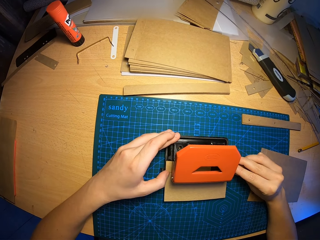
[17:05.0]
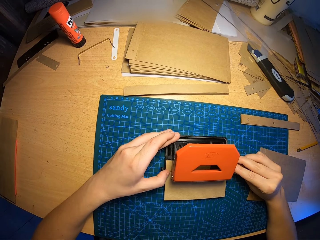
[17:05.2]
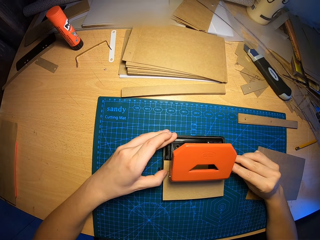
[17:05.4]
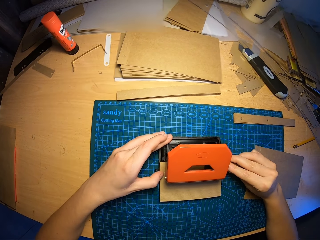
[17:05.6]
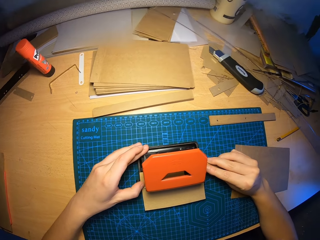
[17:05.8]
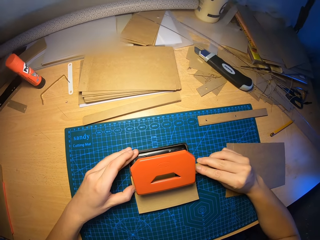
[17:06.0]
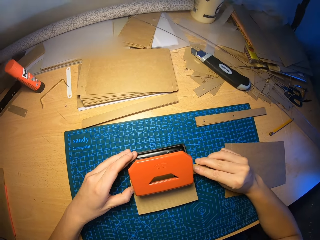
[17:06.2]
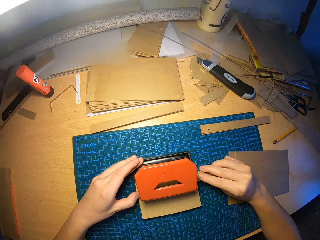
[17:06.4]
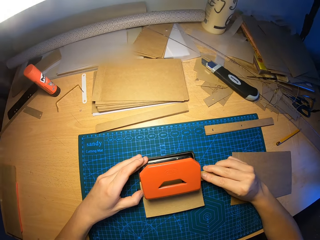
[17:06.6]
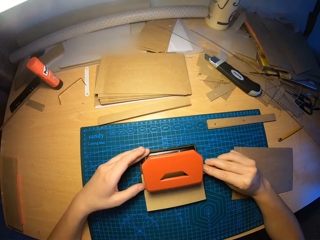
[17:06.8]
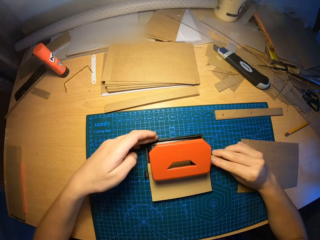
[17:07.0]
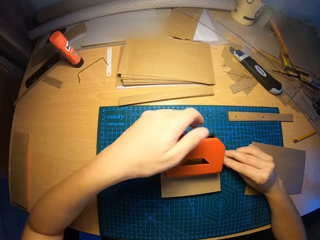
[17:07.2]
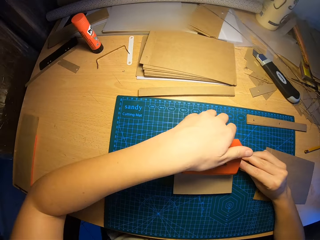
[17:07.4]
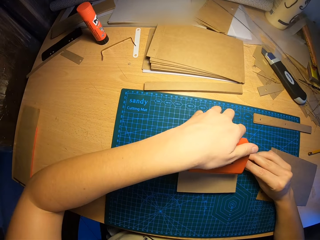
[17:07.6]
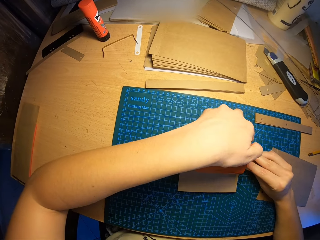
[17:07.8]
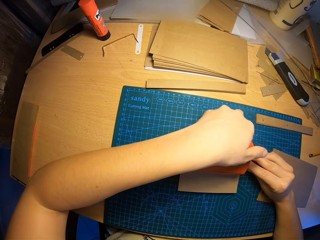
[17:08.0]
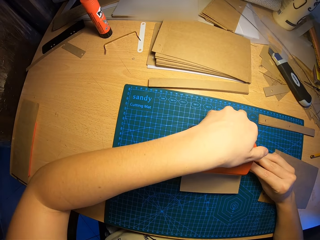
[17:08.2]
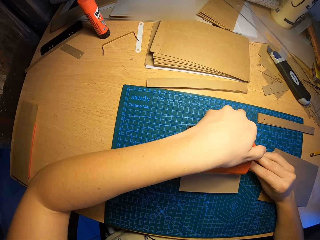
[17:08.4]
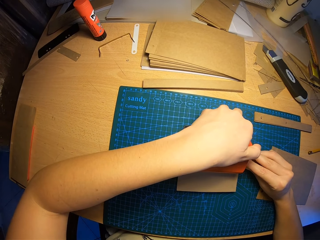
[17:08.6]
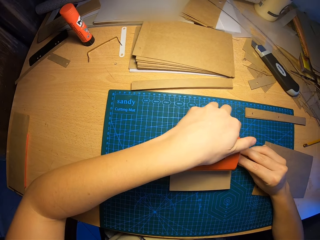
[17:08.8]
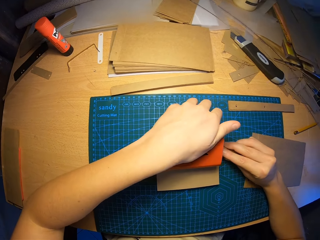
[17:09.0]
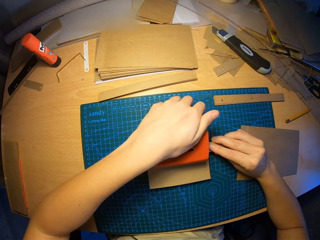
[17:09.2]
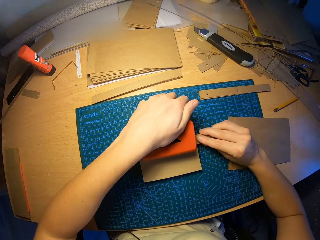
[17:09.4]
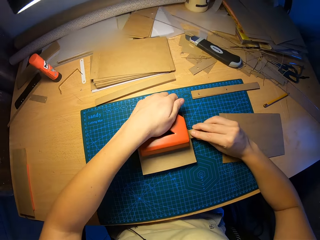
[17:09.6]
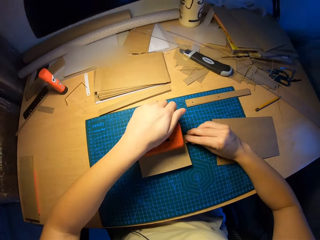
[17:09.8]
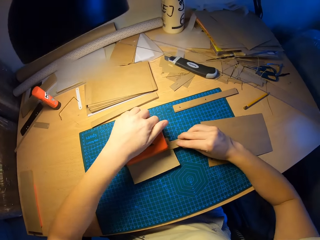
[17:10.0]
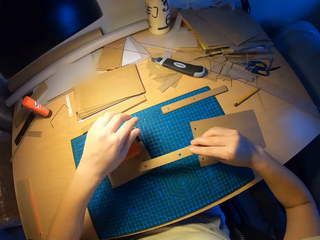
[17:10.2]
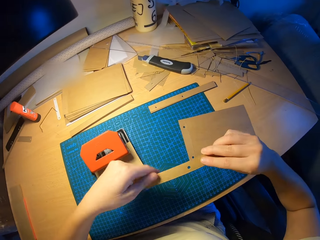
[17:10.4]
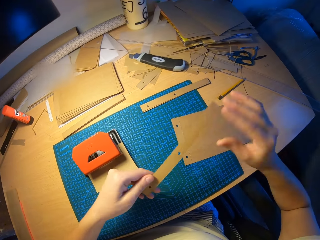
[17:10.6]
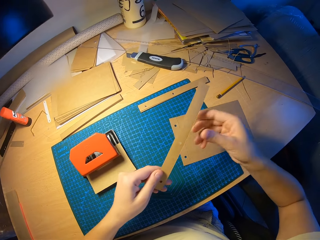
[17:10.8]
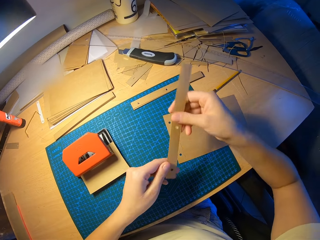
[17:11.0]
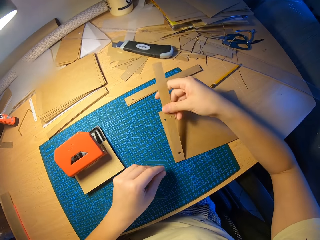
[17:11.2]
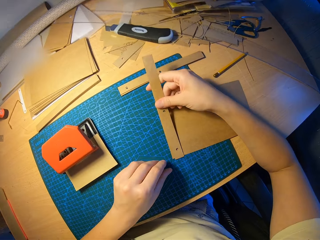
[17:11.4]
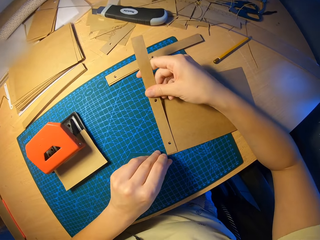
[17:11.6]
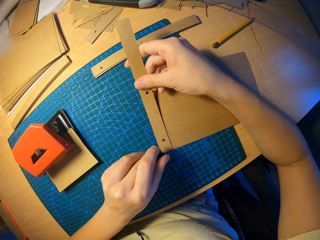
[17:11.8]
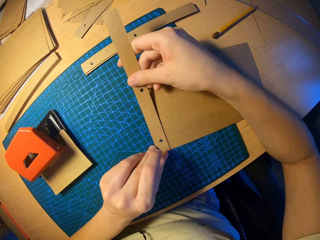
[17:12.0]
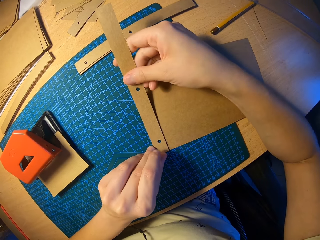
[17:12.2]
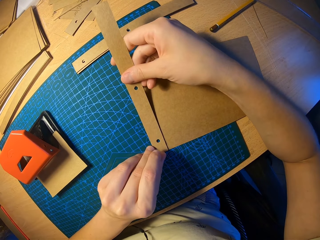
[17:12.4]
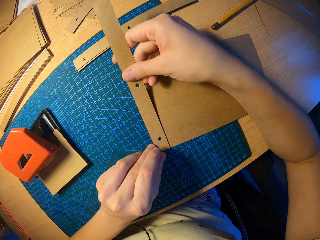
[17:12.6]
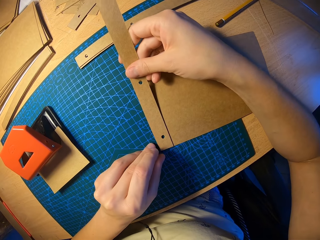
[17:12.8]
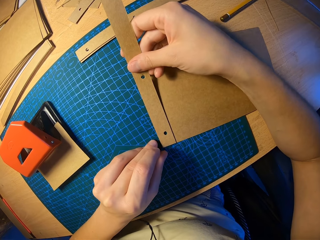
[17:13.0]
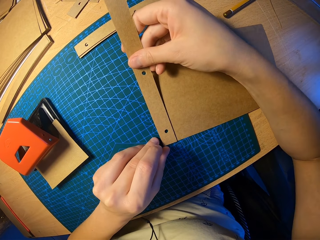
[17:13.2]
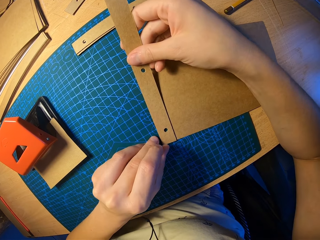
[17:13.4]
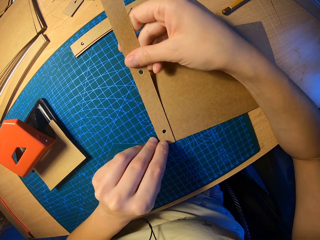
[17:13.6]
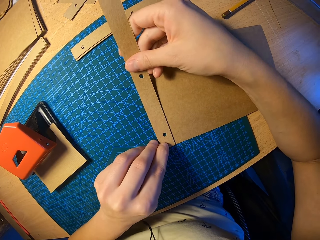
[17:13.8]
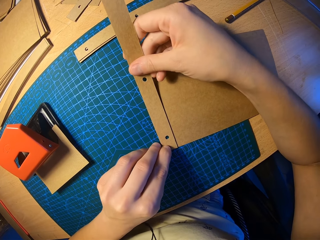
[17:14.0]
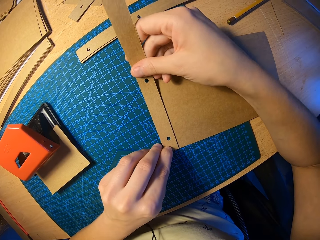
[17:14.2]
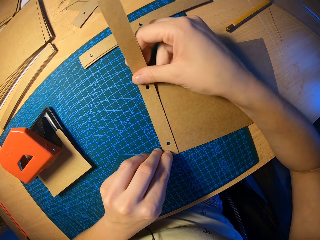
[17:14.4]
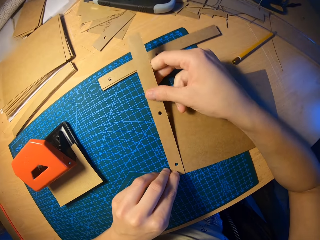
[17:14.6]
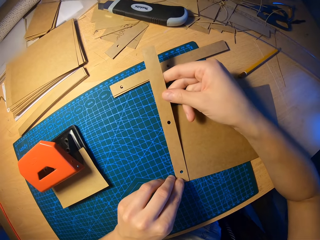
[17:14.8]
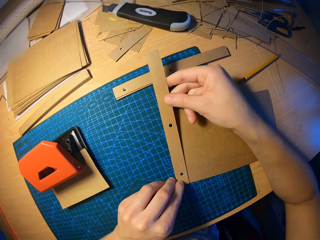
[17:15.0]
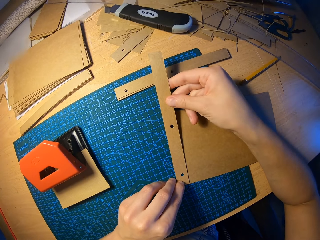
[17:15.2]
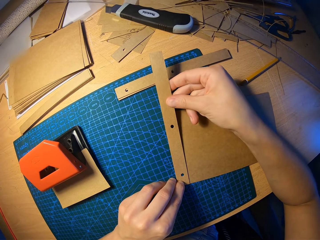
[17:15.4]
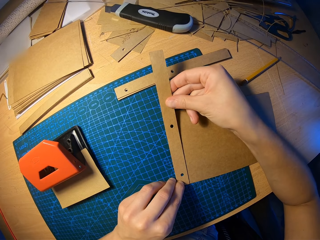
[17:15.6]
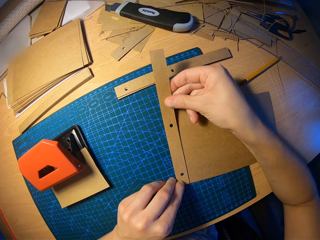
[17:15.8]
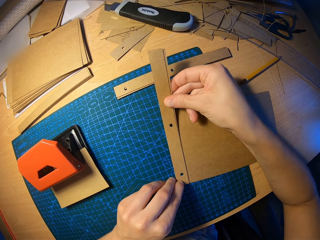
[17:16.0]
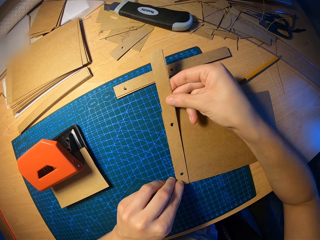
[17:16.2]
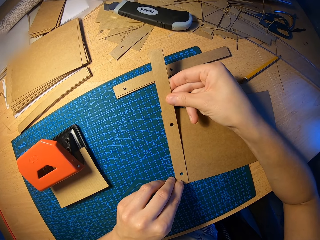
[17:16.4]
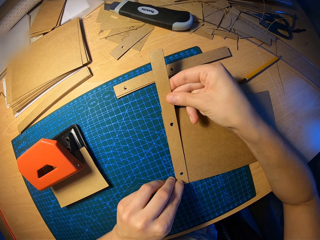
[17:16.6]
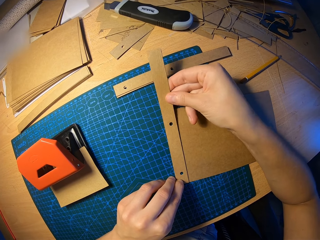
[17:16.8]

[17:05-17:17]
The camera wearer punches the card paper. He takes out the punched cut pieces of craft paper with his right hand. He places both craft papers together with both hands. He measures the card paper on the other on the table.

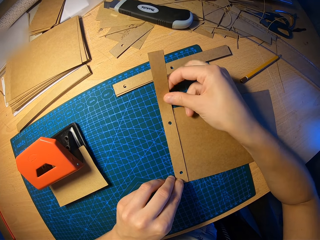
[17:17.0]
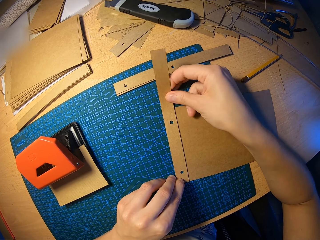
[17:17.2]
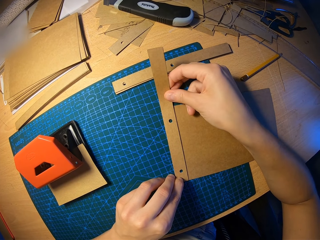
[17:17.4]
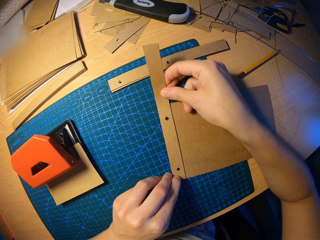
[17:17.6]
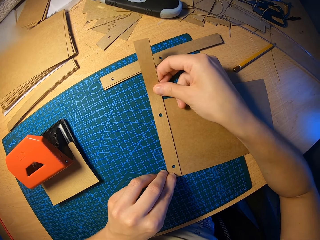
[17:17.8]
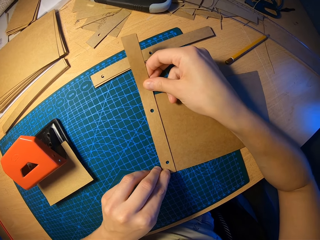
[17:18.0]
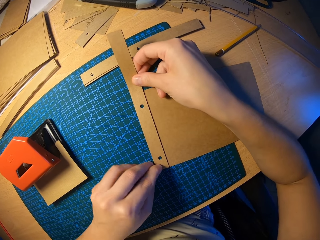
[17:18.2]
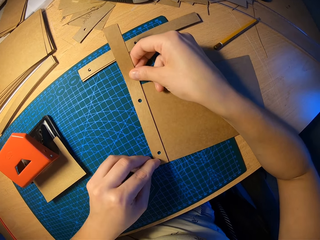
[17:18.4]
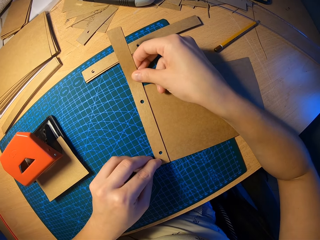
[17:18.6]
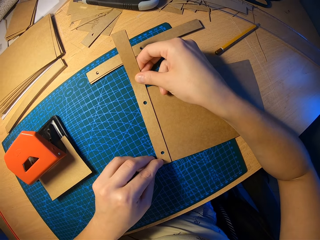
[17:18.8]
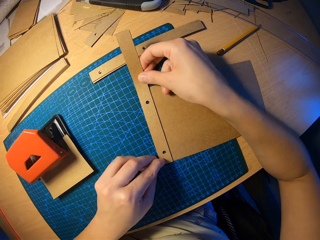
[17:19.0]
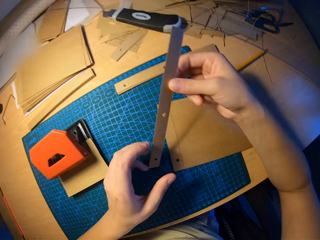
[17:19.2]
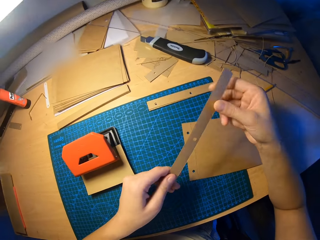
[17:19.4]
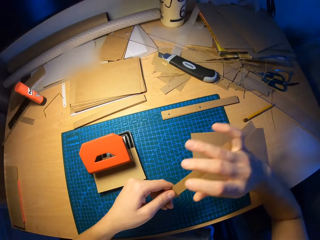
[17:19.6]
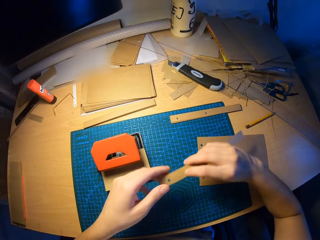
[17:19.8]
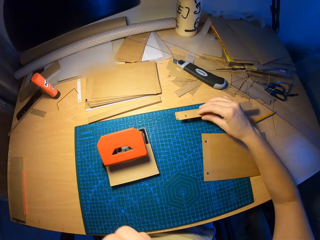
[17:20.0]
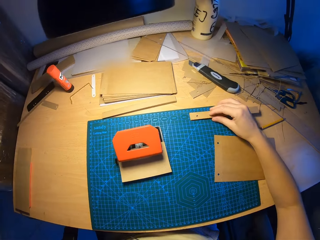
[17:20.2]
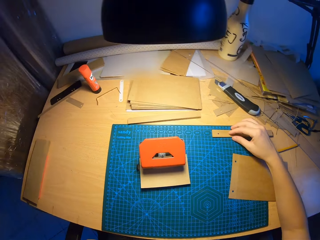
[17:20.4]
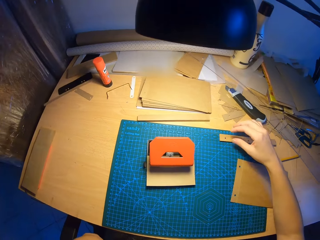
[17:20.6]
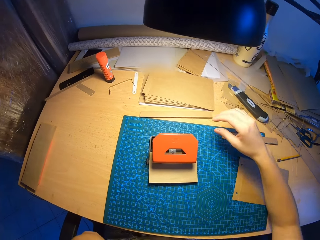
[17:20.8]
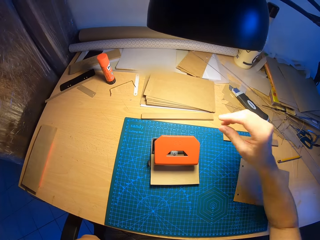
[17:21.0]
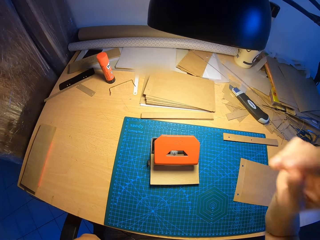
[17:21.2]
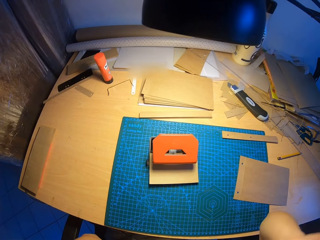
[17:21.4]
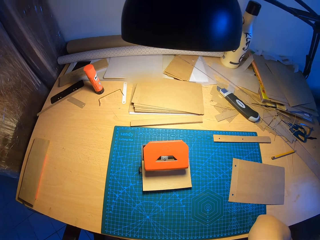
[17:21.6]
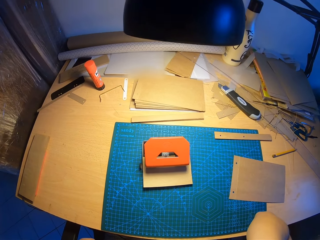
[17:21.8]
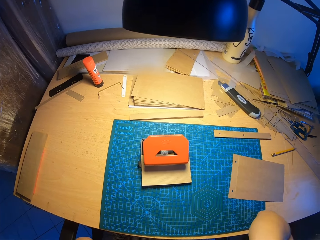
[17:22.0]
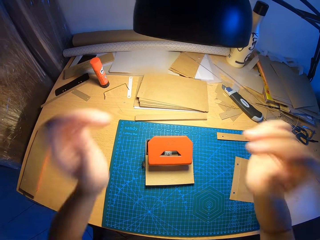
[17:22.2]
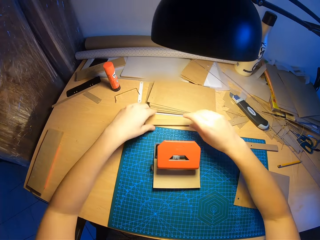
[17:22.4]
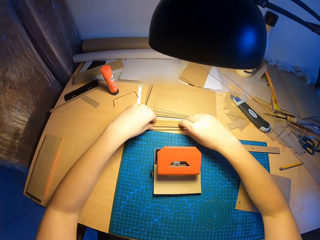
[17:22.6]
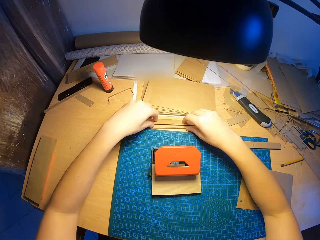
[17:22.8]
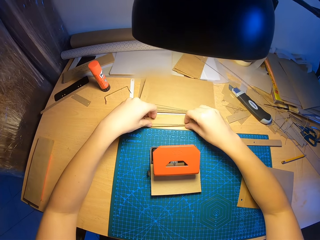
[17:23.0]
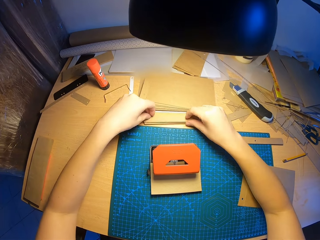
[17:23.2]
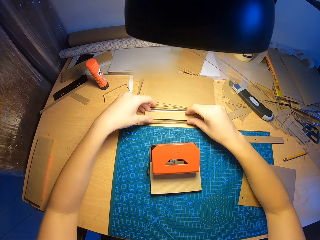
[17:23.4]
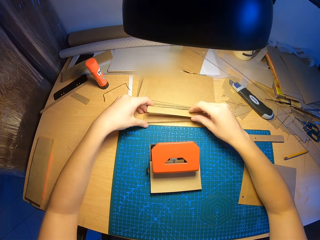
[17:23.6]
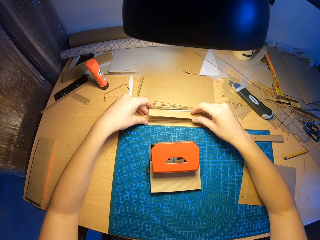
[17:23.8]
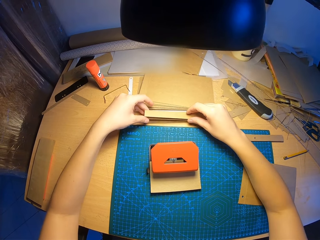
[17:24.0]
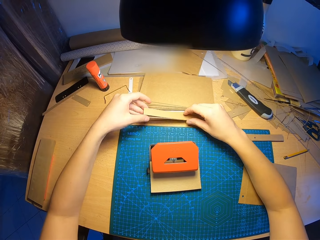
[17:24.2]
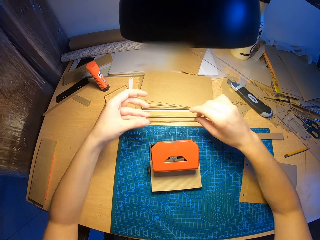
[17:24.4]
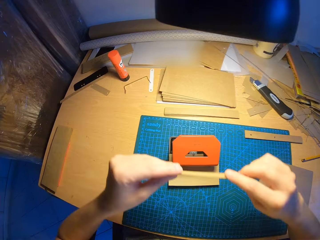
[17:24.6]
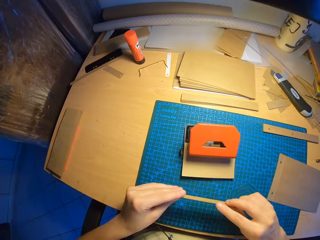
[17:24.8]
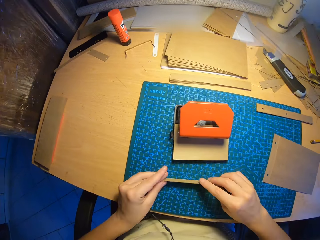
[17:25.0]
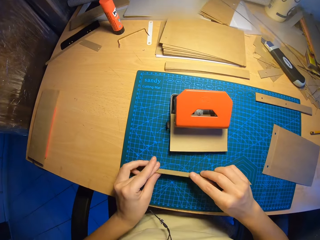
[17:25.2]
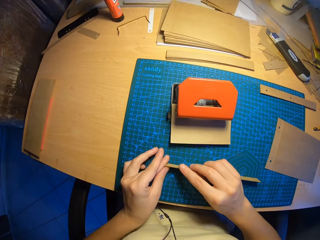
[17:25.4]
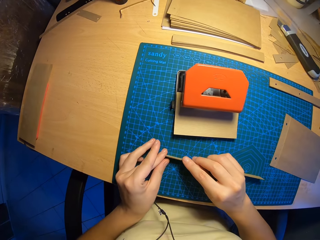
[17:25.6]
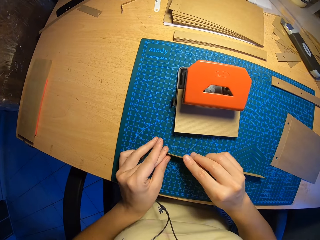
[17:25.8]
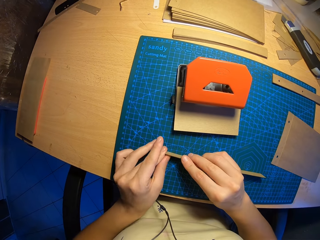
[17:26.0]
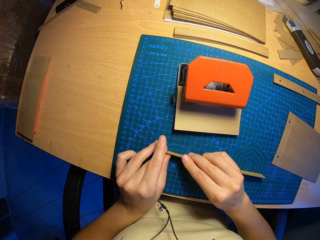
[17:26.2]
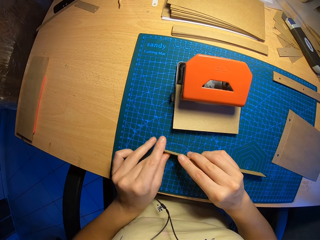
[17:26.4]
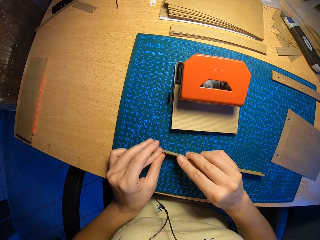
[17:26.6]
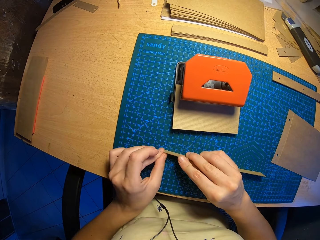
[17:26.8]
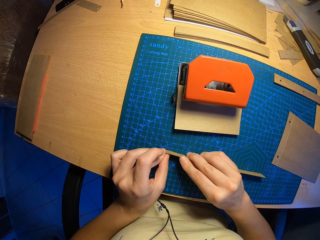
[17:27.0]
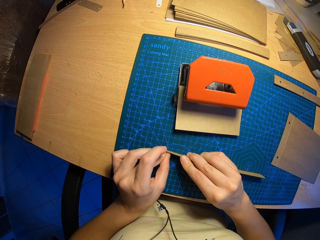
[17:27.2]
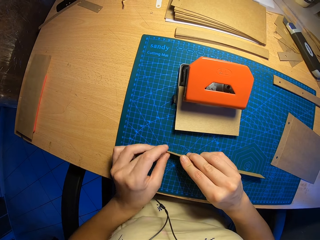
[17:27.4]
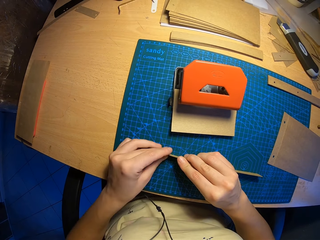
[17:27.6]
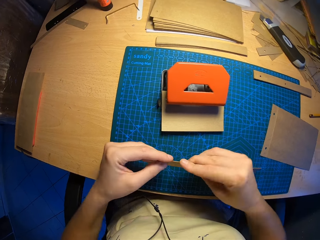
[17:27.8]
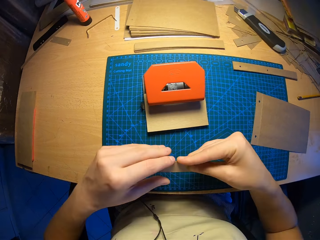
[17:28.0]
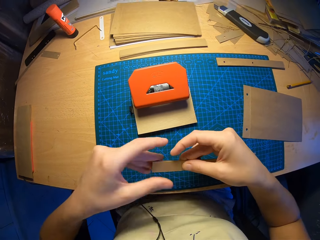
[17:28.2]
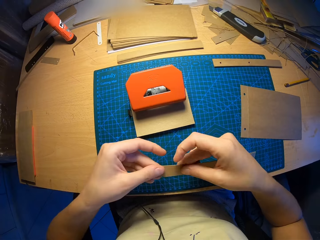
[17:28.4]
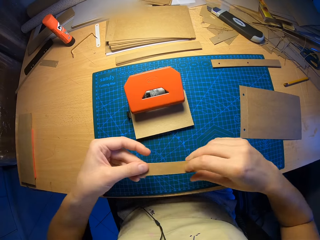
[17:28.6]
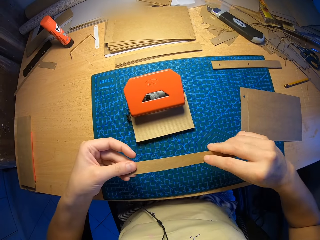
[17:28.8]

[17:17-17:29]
The camera wearer drops the punched cut piece of craft paper on the table with his right hand. He touches his face with his left hand. He piles the card paper. He touches his face with his right hand. He lifts the right hand. He picks up cut pieces of craft paper from the table with both hands. He arranges the cut pieces of craft paper with both hands.
